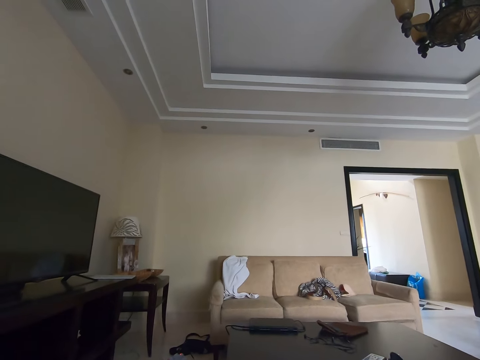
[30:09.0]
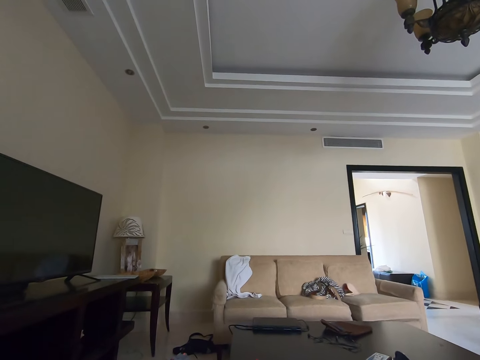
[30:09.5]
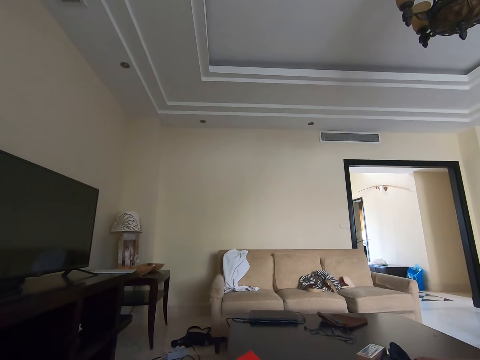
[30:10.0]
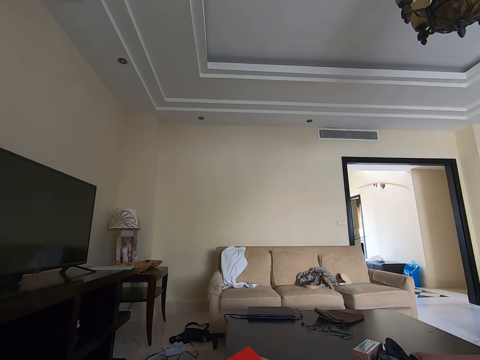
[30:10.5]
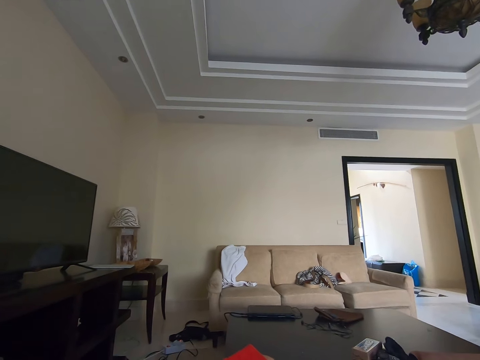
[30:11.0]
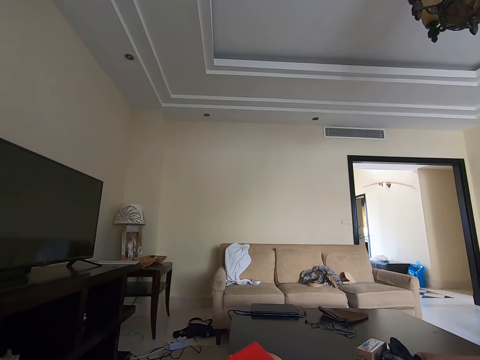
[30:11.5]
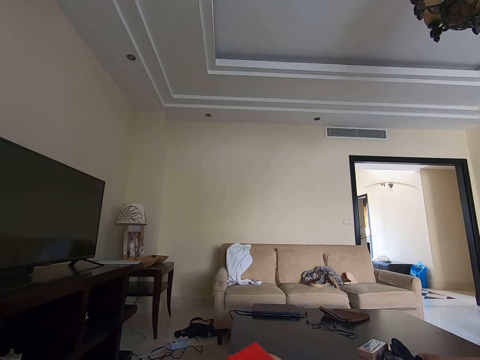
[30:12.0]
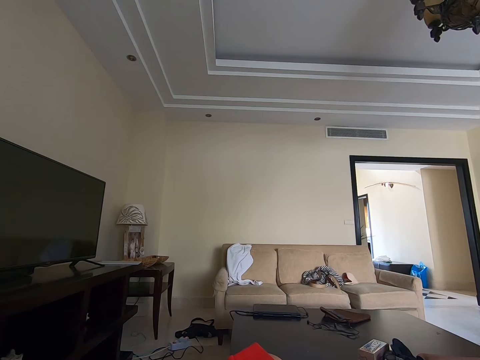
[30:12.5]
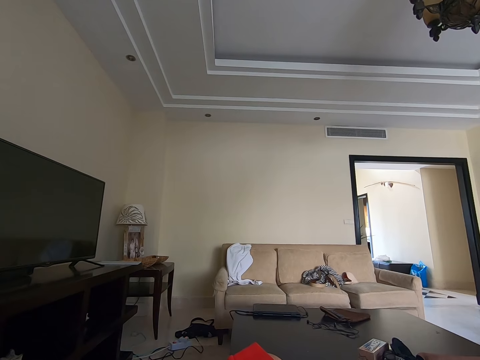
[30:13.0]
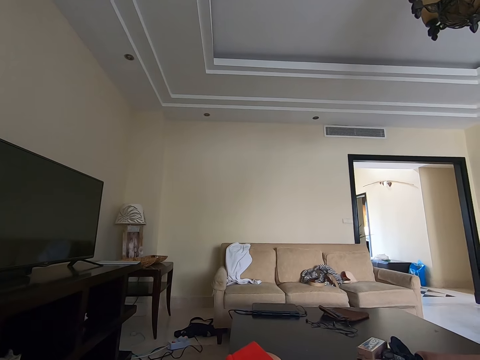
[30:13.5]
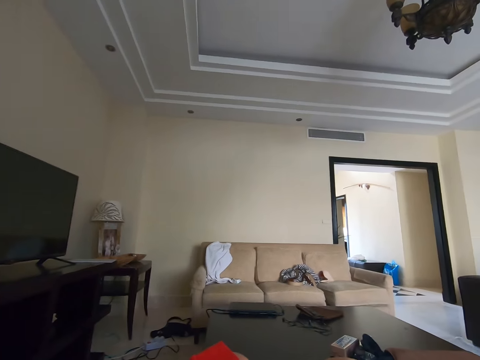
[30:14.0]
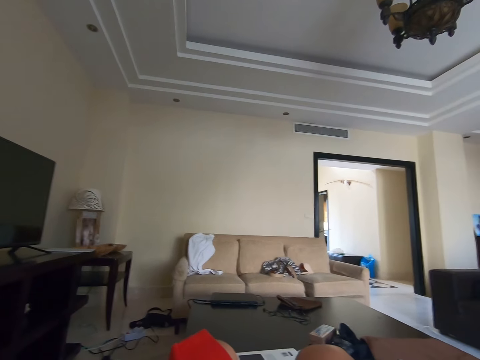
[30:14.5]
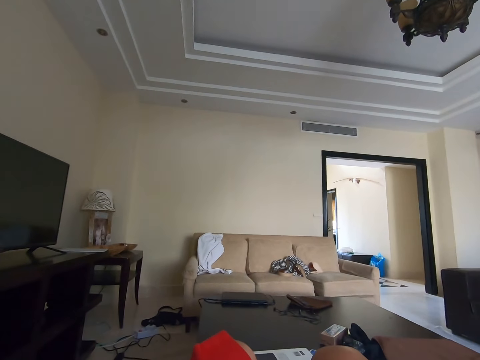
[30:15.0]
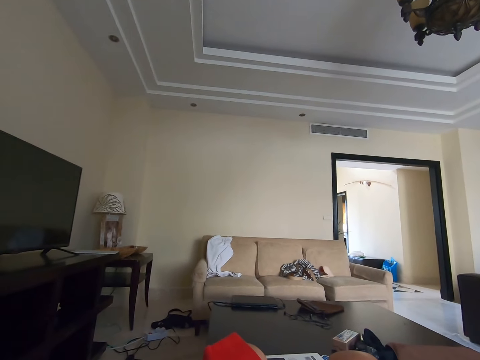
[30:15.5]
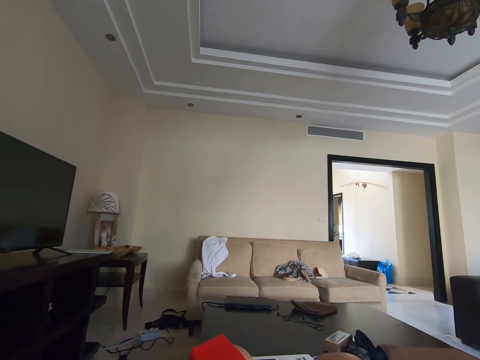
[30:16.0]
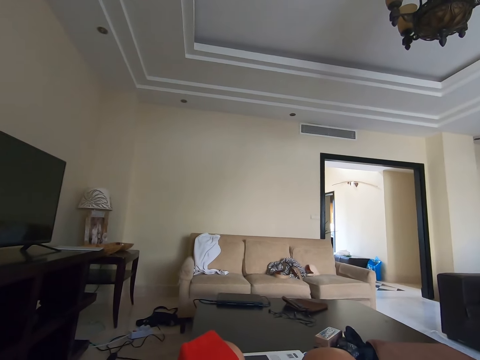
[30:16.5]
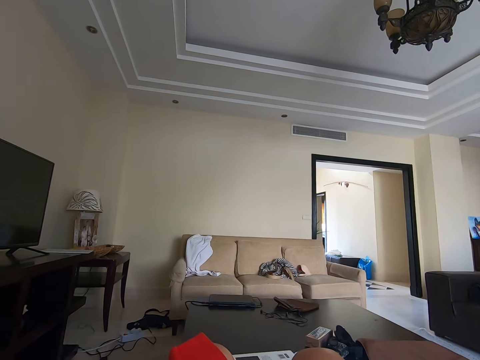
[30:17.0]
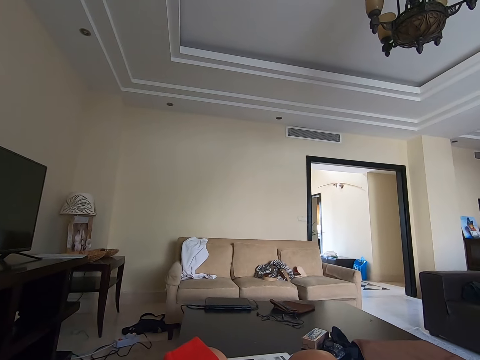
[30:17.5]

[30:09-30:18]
The camera wearer continues to read the book.

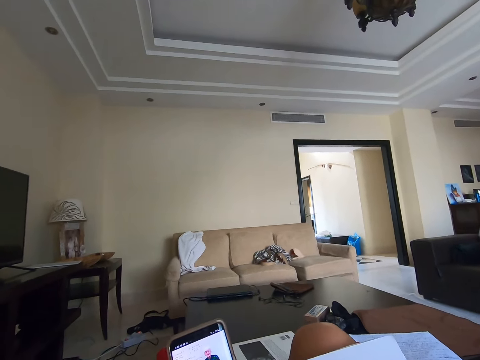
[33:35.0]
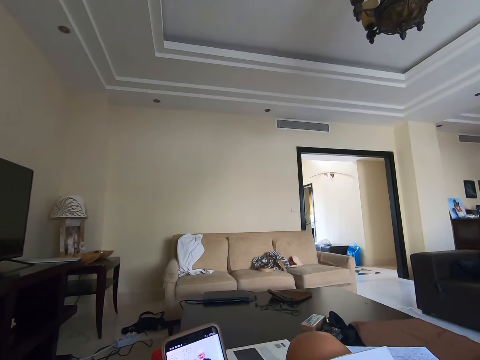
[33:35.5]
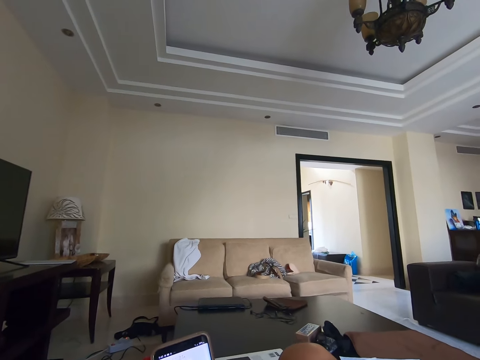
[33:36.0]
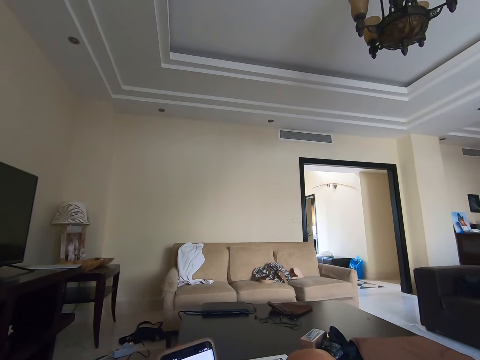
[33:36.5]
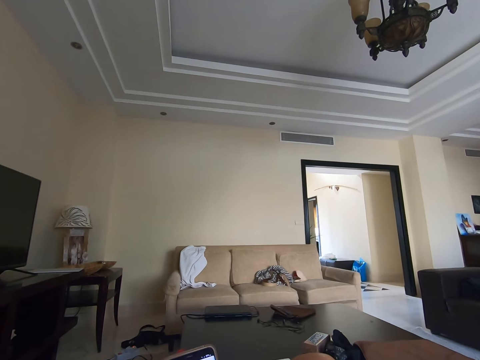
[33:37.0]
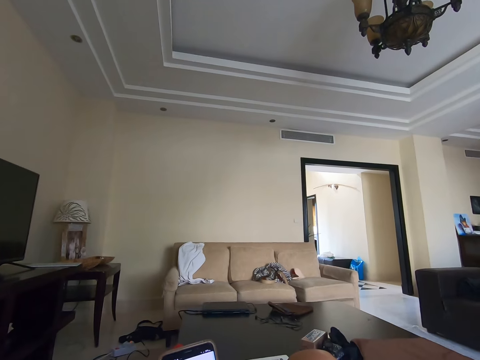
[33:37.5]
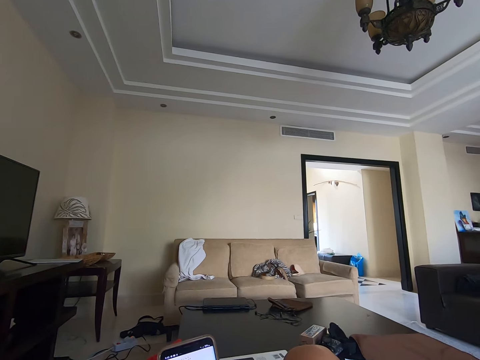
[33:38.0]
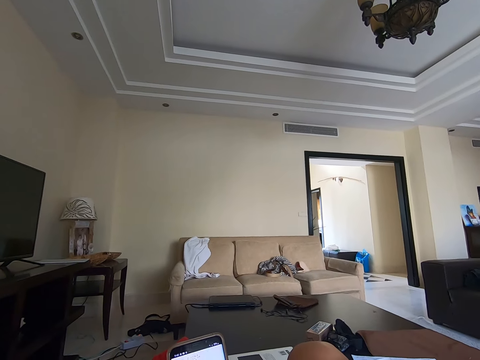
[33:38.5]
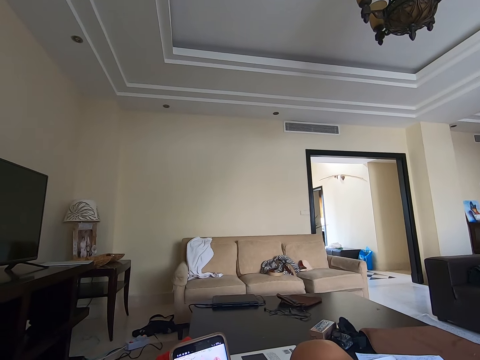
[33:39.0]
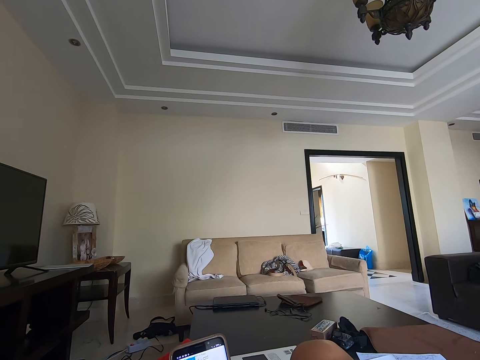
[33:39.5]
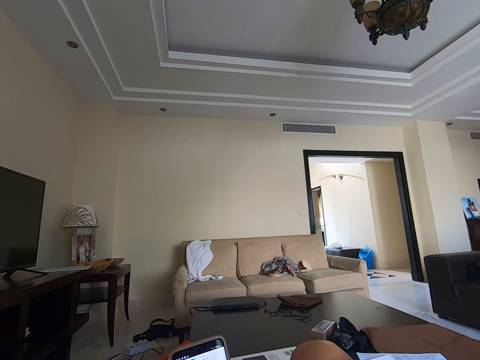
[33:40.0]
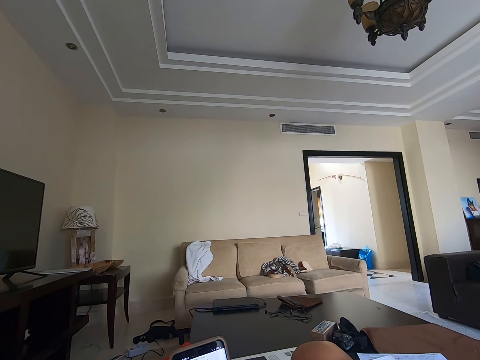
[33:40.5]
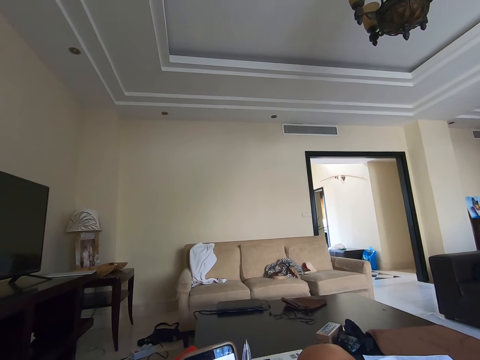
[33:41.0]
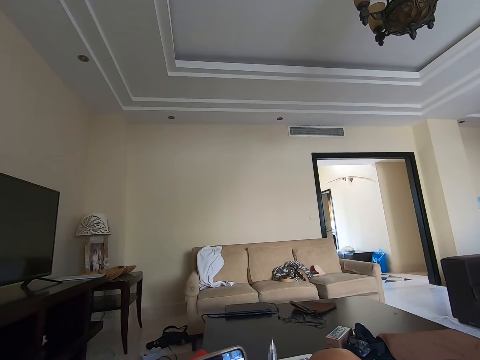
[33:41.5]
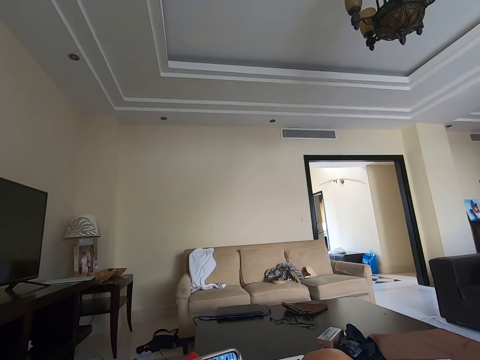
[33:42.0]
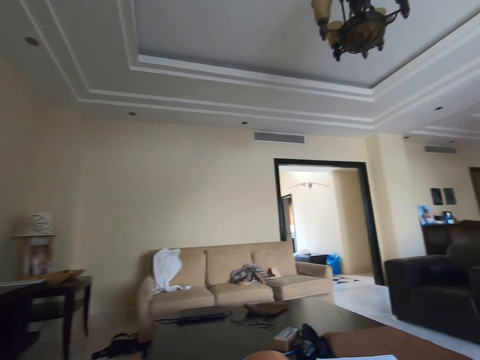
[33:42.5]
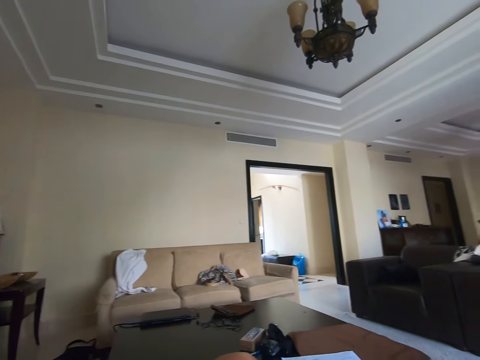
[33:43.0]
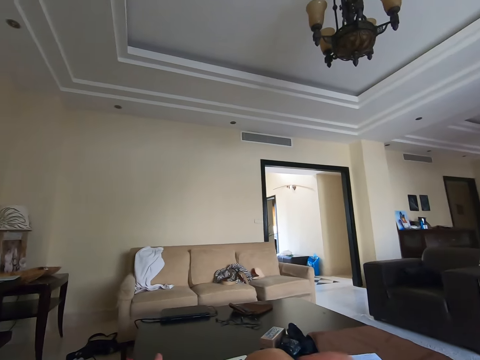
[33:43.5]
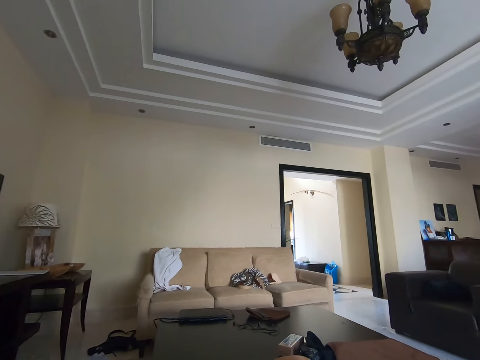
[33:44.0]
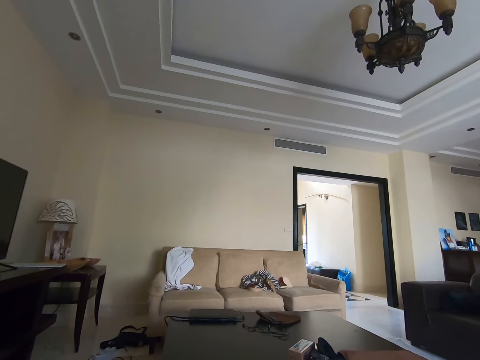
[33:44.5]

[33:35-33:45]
The camera wearer picks up a phone. They scroll the phone.
